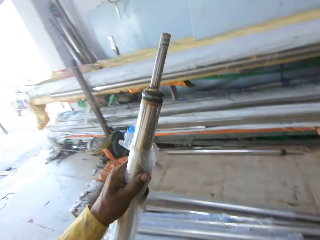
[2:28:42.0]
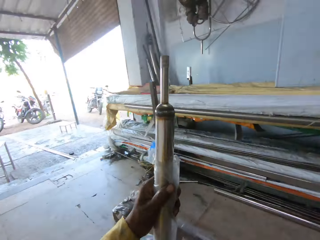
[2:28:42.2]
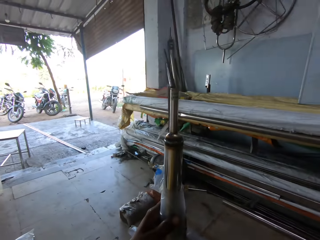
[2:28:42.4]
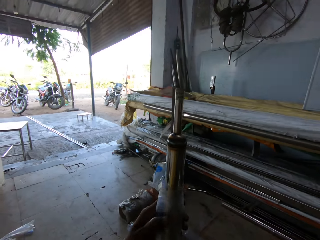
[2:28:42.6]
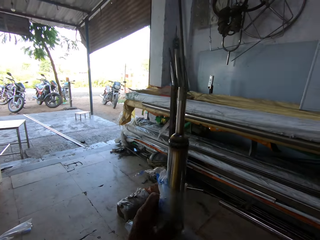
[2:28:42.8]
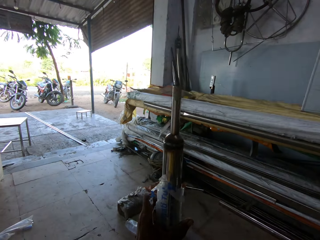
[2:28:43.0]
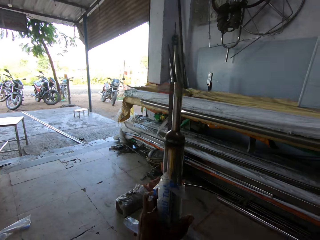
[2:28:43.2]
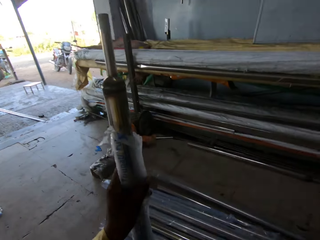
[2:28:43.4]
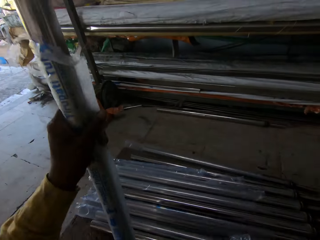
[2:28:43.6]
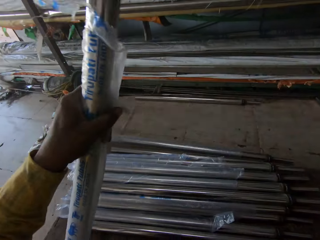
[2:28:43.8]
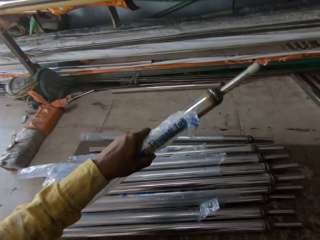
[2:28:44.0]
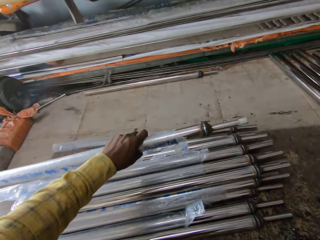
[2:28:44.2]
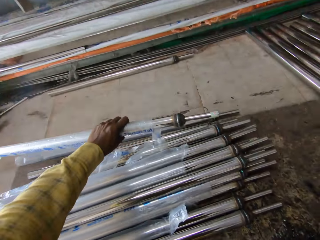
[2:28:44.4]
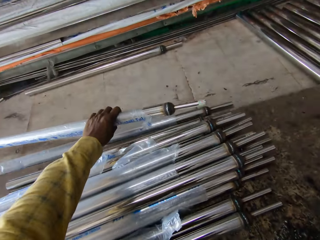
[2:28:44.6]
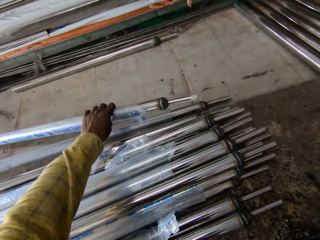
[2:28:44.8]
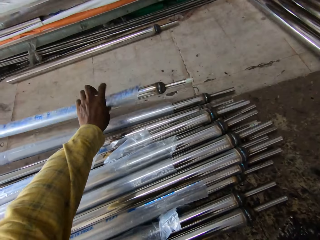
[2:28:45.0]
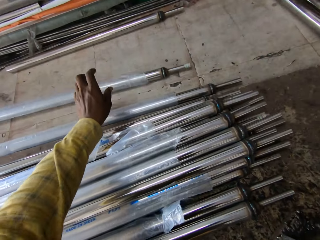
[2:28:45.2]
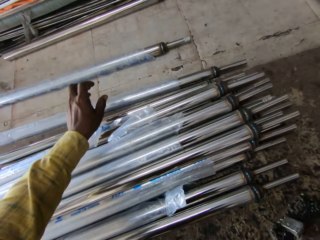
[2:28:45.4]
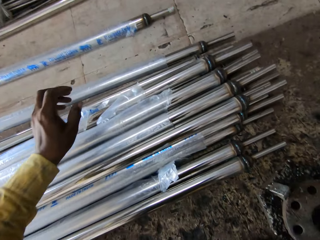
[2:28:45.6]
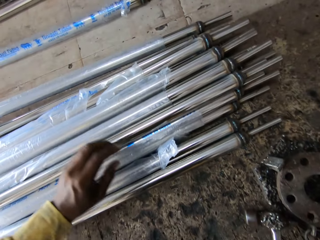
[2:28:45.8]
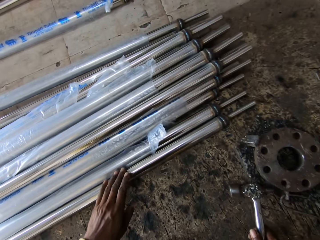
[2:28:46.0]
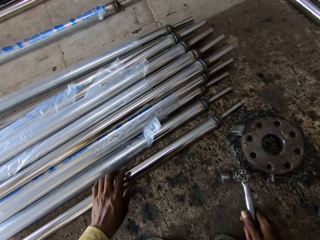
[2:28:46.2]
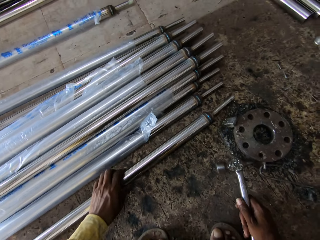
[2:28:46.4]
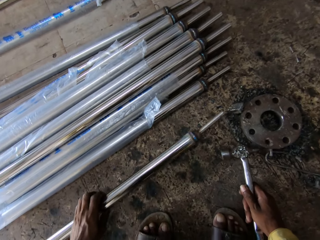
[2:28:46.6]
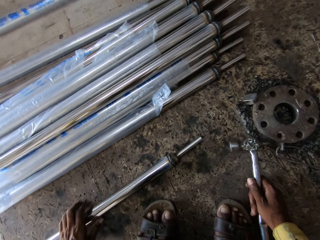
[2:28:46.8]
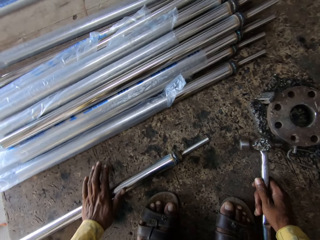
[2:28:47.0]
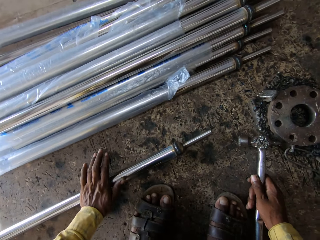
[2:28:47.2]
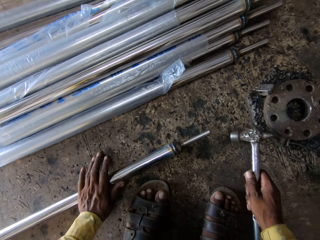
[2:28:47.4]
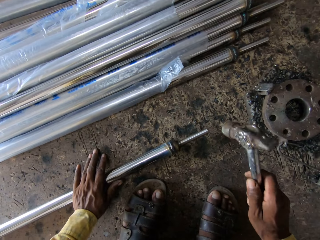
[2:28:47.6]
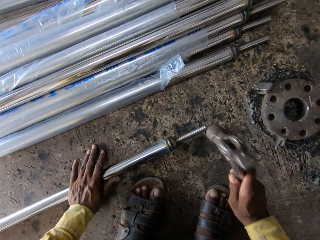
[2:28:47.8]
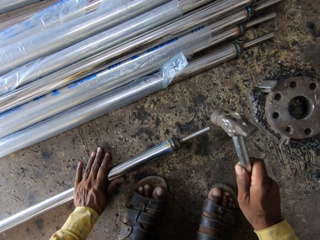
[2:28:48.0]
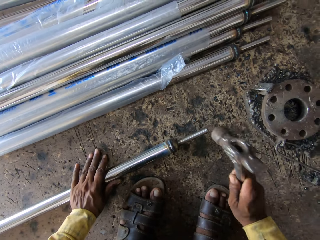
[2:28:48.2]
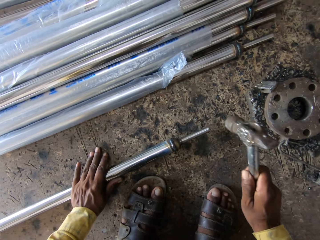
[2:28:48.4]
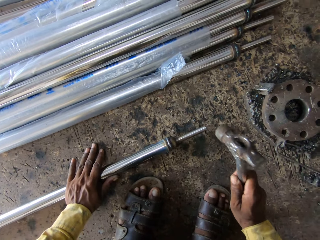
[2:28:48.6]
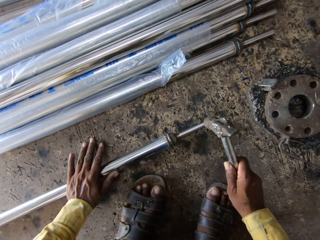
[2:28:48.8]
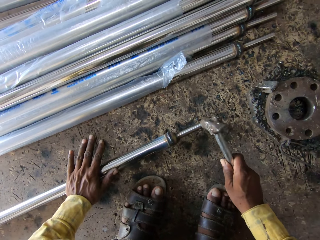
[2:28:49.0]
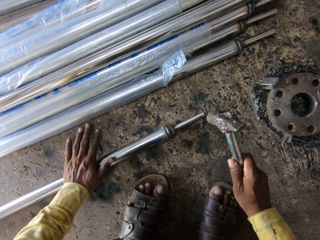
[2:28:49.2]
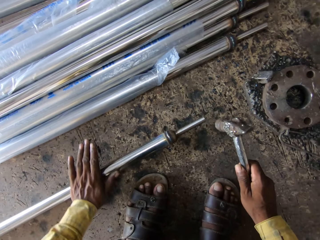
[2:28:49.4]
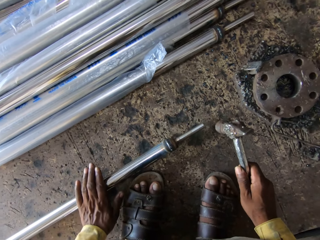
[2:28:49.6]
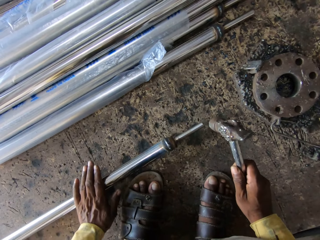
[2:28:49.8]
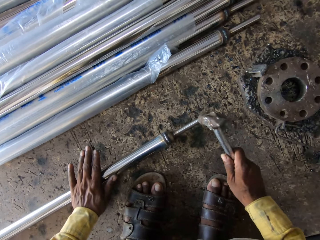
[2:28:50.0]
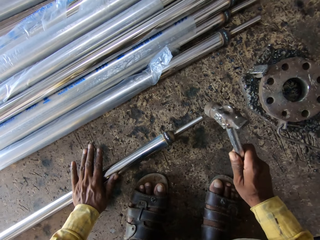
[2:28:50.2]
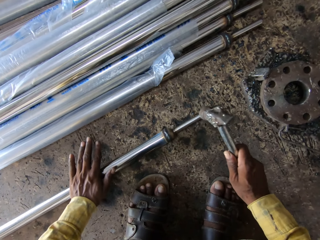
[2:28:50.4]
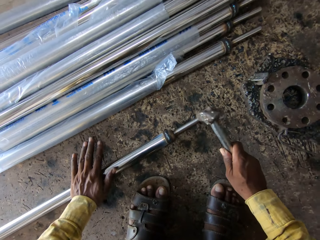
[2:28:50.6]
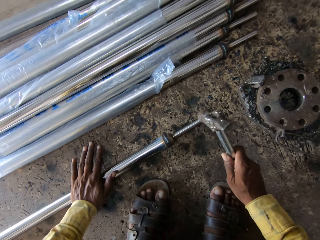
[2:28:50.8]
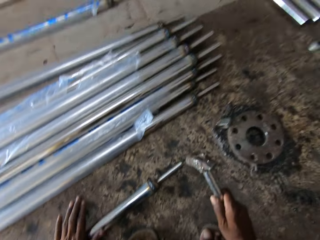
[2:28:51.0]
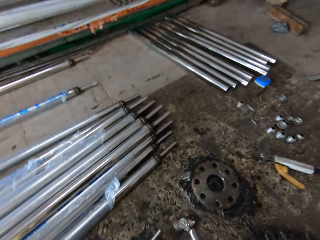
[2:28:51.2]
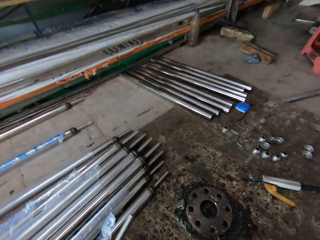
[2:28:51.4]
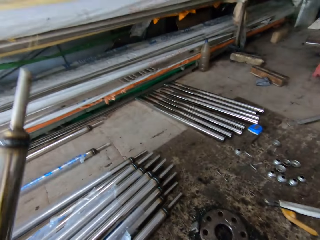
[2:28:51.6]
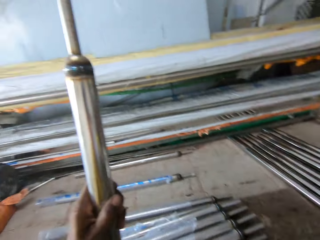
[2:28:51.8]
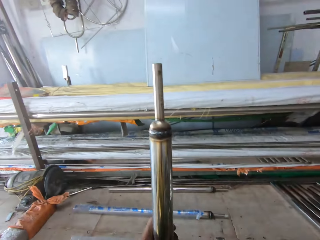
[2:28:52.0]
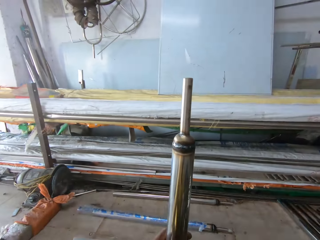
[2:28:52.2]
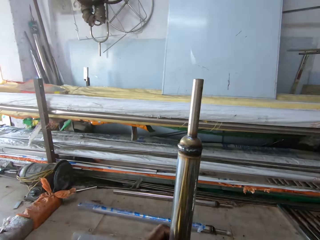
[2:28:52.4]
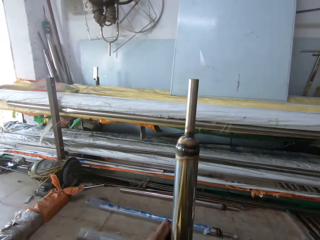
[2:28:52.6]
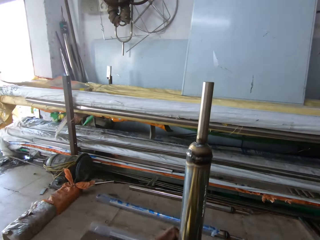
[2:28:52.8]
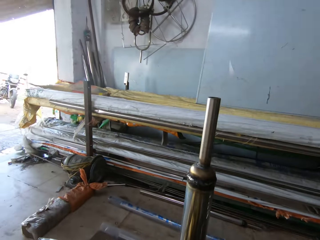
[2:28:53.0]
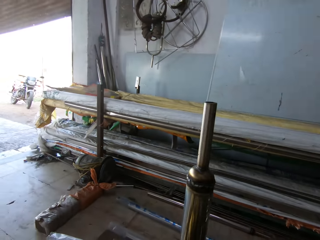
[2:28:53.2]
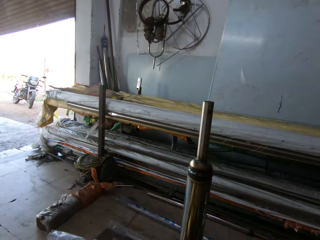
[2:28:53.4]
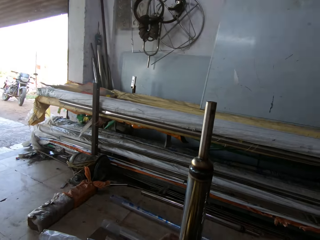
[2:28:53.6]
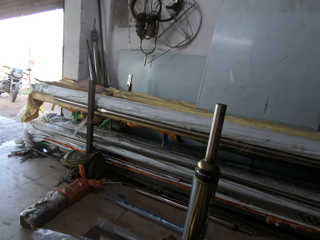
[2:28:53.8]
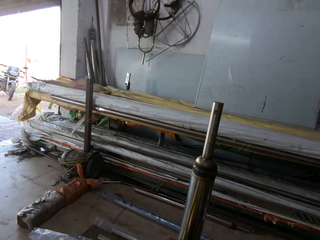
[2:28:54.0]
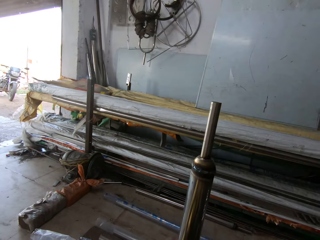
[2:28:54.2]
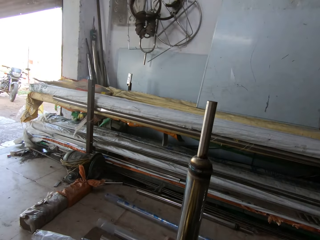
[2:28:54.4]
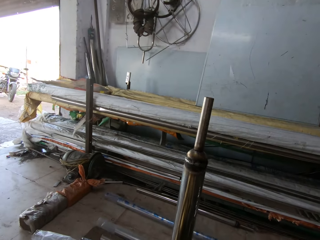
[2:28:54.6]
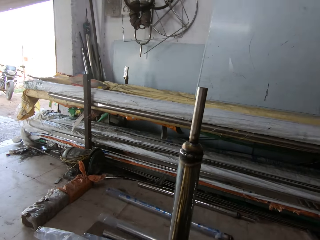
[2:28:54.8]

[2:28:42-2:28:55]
The camera wearer inspects the rod. They throw aside the rod. They drop the metal rod, pull back the left hand, and pull the metal rod. They pick up the metal rod. They lift the hammer and hit the metal rod with the hammer. They move the metal rod. They roll the metal rod. They hit the metal rod with the hammer. They look around. They stand the metal rod. They lift the metal rod and look at the metal rod.

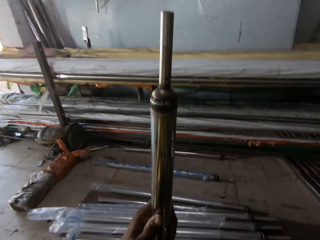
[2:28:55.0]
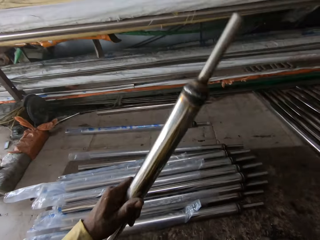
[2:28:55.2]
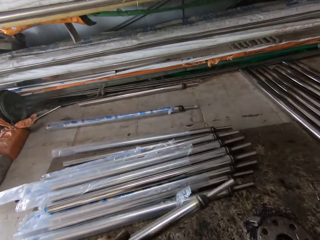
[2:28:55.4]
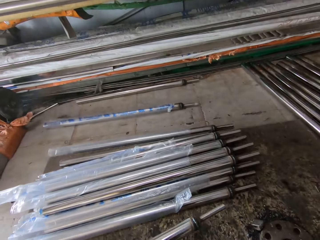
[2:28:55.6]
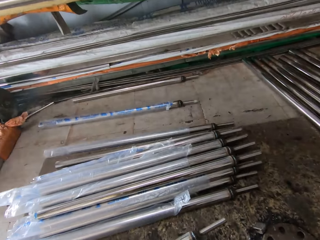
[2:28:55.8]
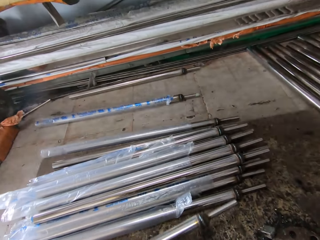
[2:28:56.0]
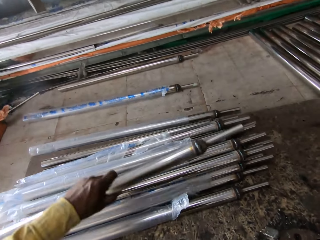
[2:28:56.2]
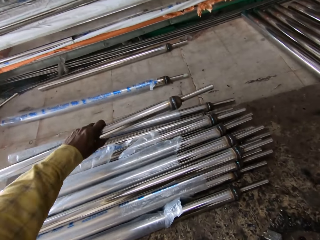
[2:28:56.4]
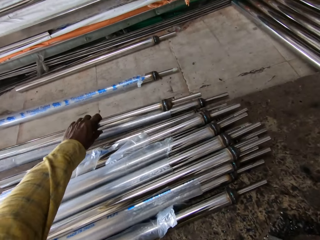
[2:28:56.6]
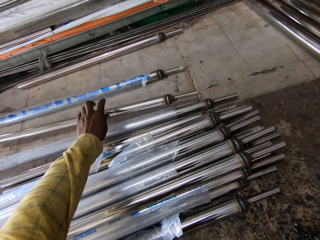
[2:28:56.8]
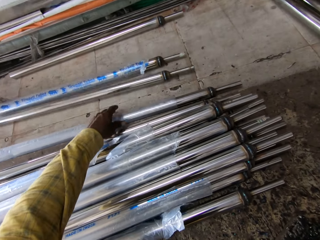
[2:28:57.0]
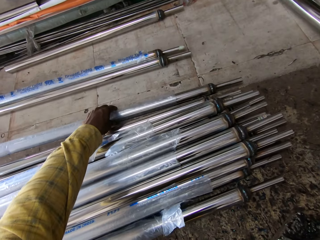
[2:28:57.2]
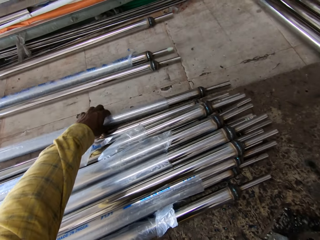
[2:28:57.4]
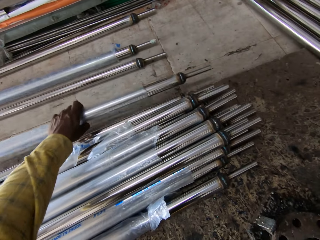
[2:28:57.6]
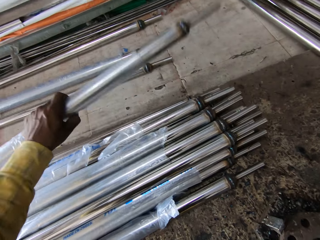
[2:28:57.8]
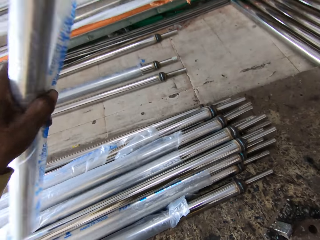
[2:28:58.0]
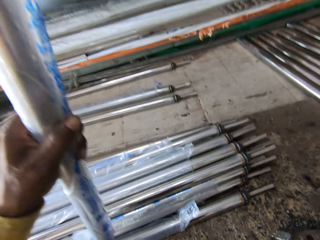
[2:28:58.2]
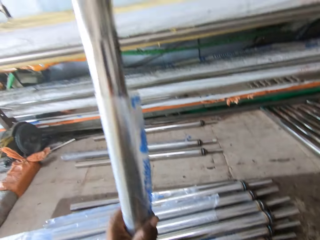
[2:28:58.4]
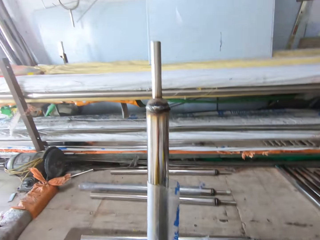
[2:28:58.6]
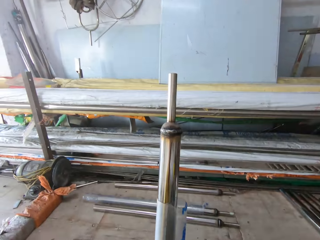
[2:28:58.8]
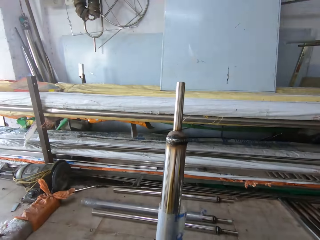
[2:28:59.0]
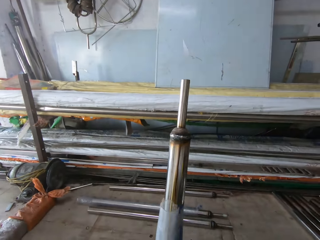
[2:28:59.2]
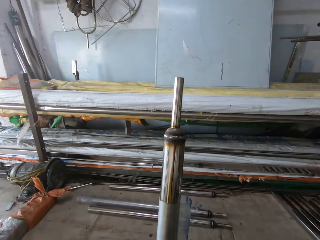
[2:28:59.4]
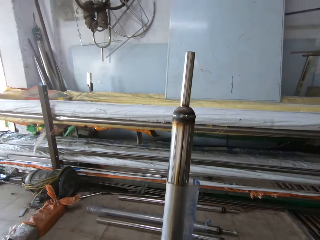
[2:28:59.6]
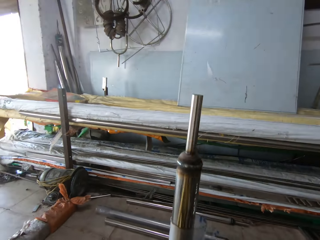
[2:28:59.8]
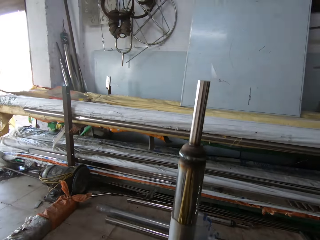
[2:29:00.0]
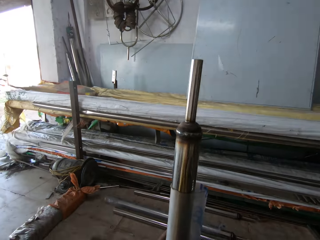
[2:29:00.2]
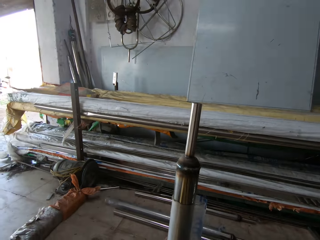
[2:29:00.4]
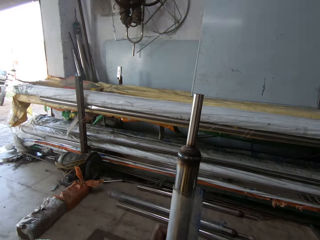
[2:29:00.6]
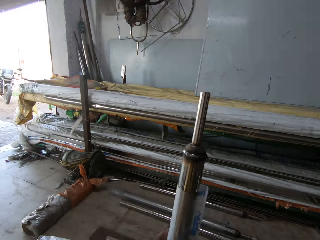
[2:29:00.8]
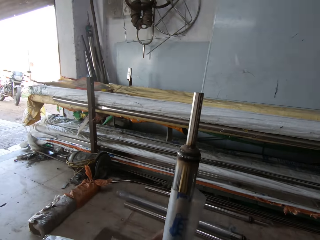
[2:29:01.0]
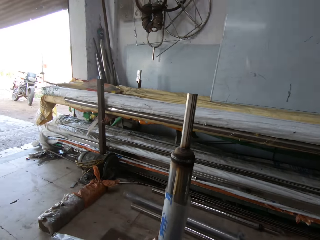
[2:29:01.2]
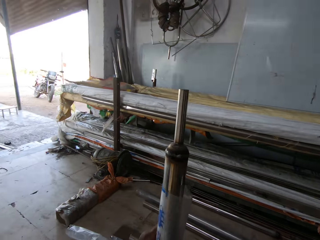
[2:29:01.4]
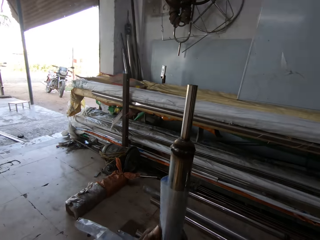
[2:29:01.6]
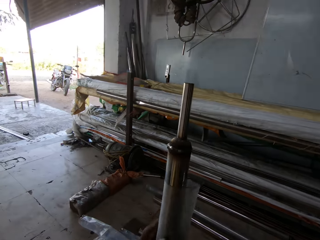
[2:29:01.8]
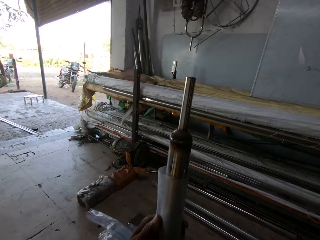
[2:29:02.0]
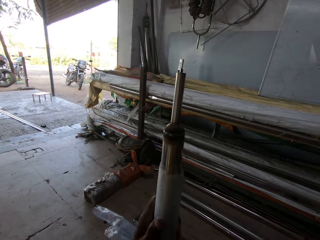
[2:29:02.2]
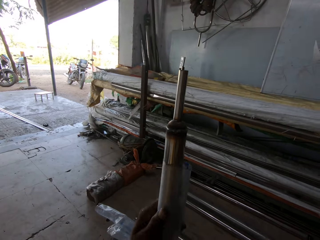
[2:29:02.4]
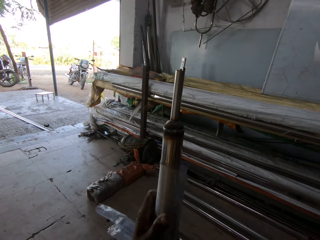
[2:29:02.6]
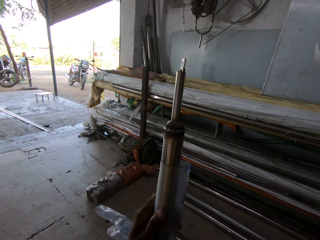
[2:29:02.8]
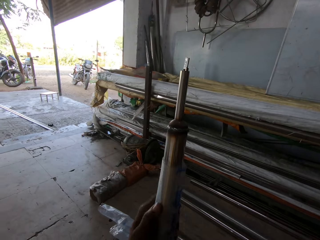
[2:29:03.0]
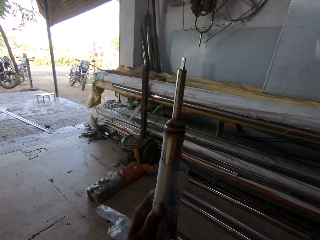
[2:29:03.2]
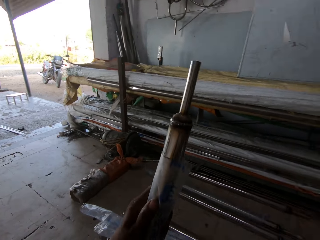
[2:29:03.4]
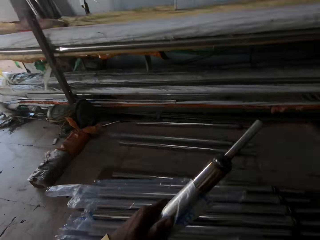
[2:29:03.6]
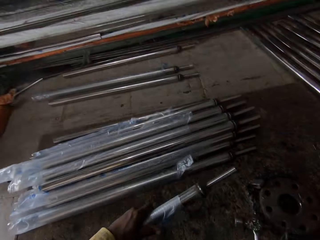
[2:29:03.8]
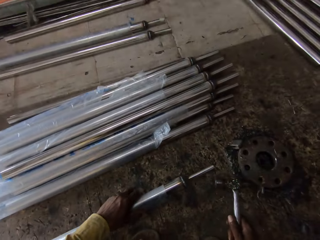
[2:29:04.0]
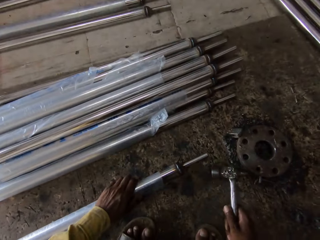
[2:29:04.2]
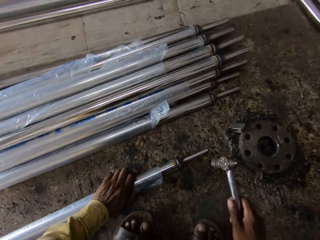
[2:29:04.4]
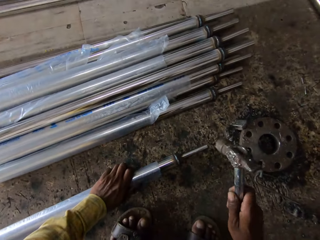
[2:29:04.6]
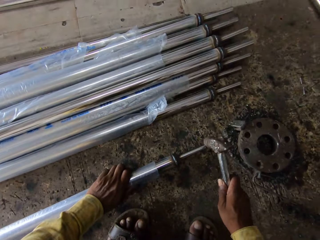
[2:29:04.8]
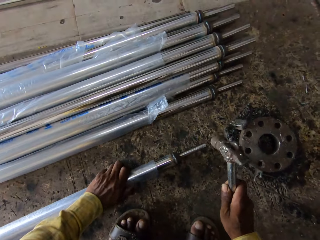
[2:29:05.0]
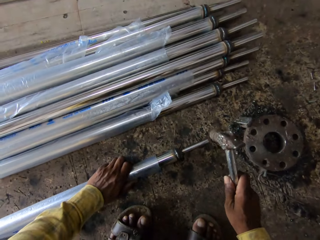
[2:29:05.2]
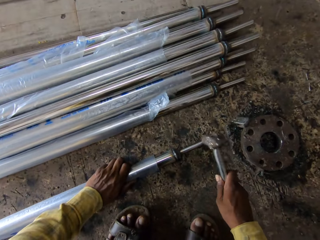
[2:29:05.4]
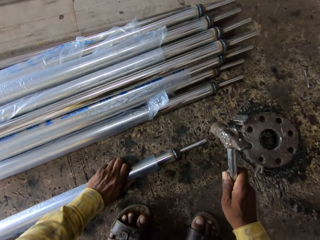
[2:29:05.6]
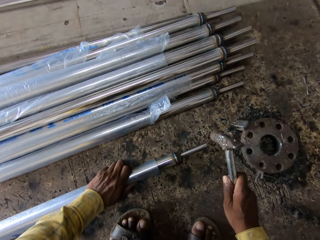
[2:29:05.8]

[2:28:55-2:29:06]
The camera wearer moves the metal rod. They hit the metal rod on the ground. They drop the metal rod and lift the metal rod. They put the metal rod aside. They move the metal rod, drop the metal rod, and pick up the metal rod. They lift the metal rod and look at the metal rod. They stand the metal rod. They shake the metal rod and move the paper on the metal rod. They move the metal rod. They put the metal rod on the ground. They lift the hammer and hit the metal rod with the hammer.
